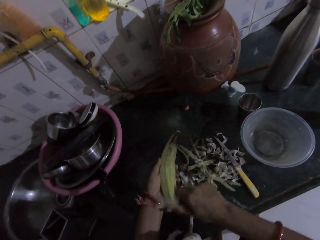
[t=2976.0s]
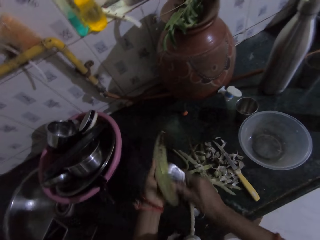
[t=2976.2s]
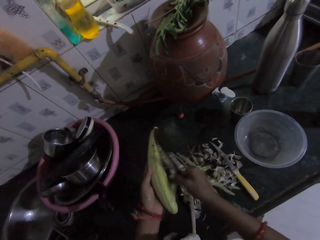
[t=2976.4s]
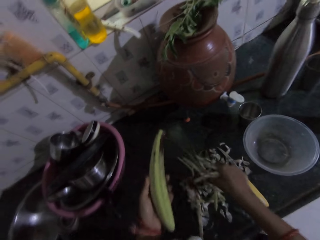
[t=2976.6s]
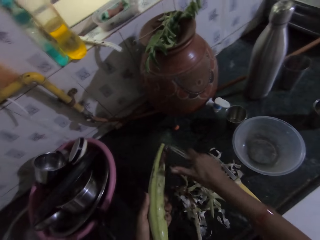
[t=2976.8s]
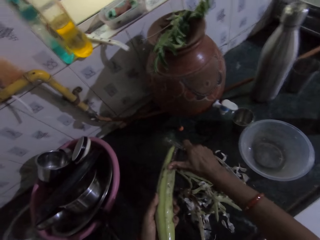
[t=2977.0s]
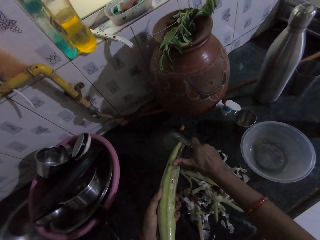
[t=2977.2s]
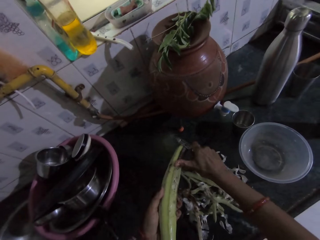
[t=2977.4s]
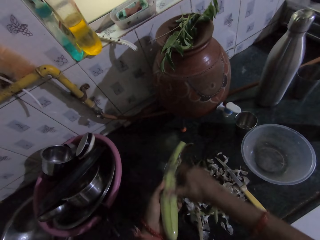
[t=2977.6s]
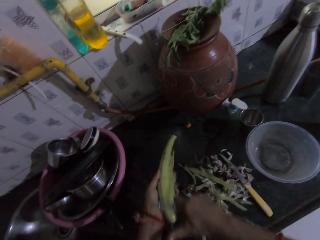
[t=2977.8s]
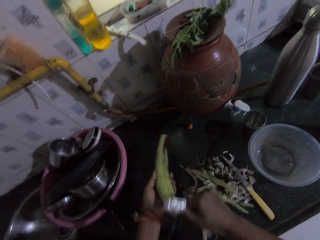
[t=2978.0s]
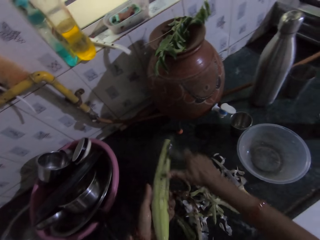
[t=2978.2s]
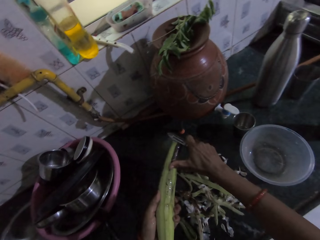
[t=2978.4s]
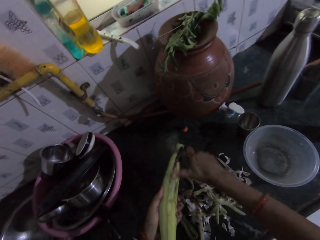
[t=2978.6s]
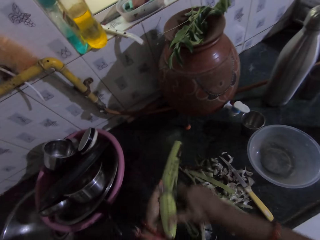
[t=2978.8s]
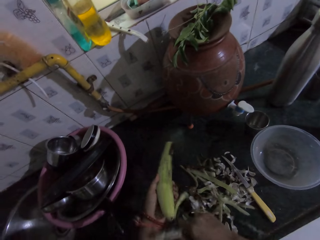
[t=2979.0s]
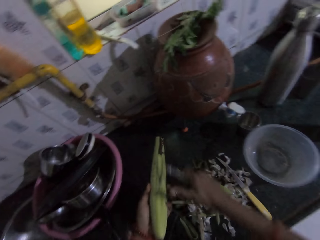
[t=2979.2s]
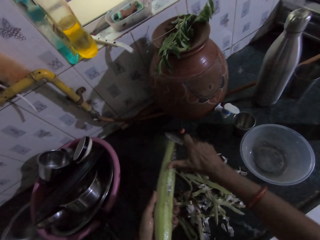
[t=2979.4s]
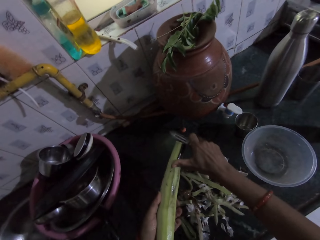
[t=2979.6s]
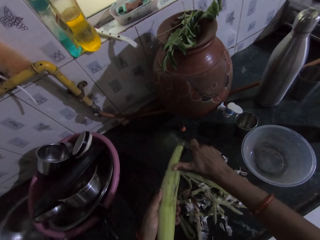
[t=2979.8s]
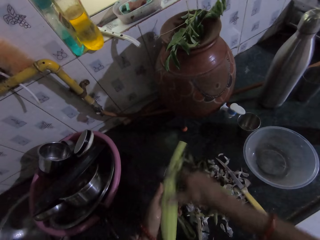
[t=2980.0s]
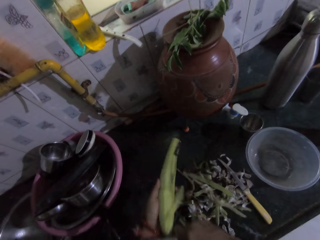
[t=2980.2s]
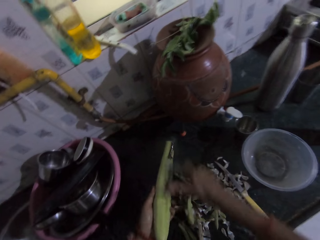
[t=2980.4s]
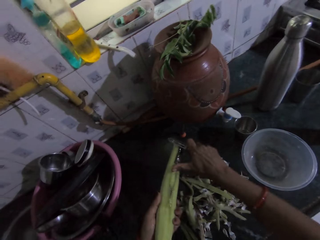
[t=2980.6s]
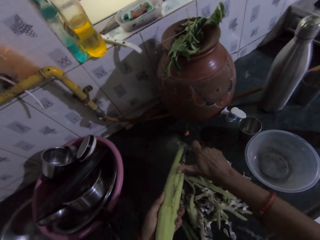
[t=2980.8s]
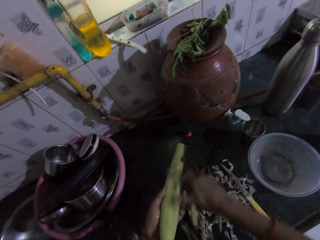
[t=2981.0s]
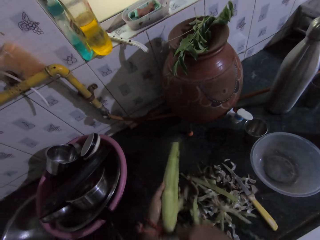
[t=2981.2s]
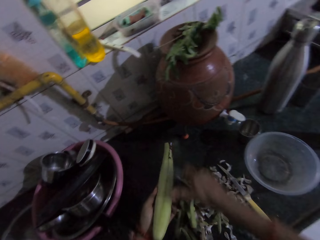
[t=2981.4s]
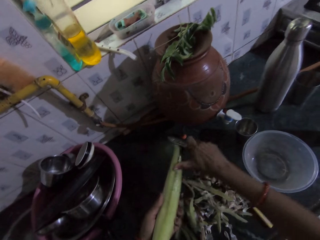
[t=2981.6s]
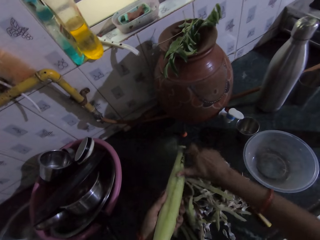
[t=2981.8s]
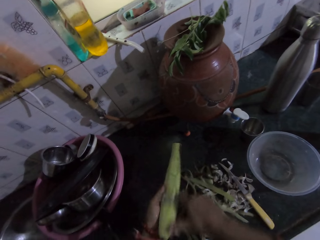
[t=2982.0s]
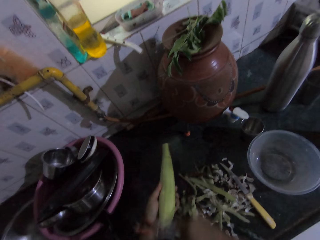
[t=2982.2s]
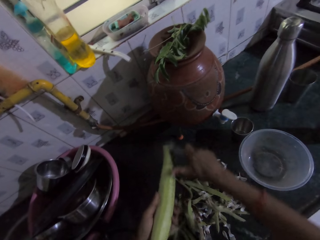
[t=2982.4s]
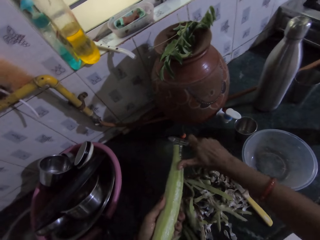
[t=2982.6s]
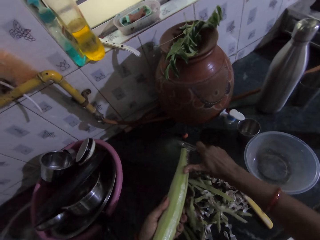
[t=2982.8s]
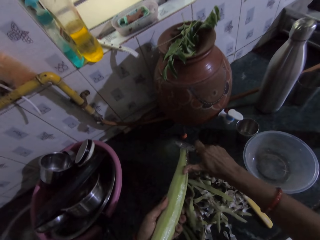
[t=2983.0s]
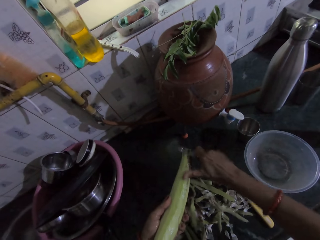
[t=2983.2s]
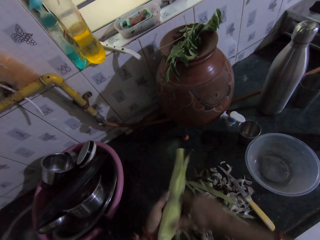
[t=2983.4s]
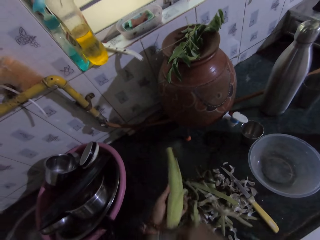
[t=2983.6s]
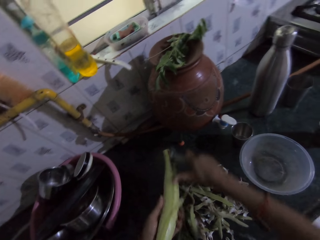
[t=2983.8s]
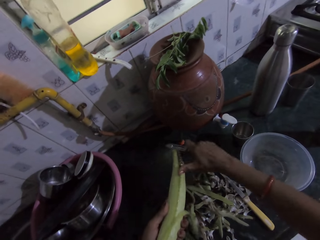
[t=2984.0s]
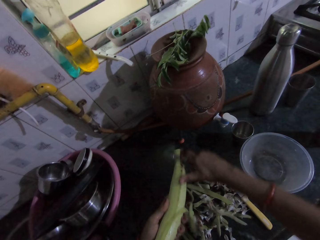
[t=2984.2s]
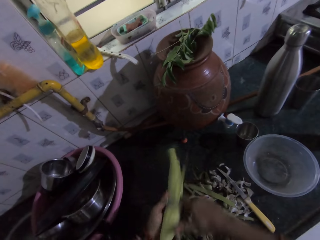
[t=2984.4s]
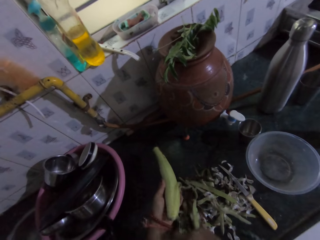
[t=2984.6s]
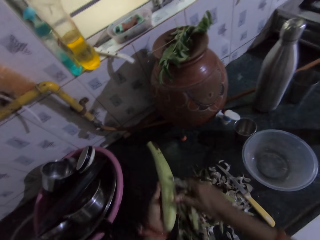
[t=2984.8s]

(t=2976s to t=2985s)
The camera wearer removes a peel from the cucumber in her left hand with her right hand. She drops the peel in her right hand on the countertop. She peels the cucumber in her left hand with a knife in her right hand.

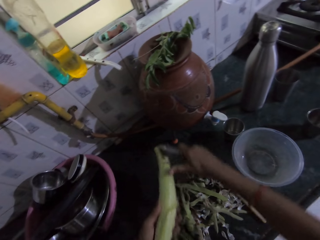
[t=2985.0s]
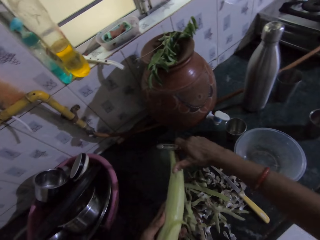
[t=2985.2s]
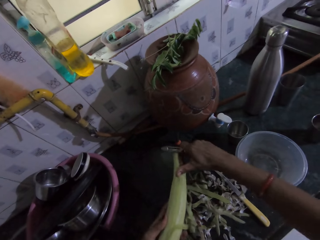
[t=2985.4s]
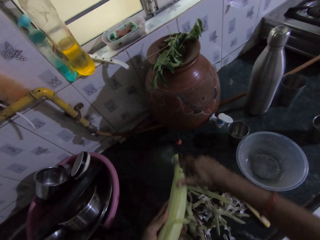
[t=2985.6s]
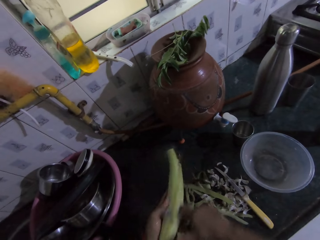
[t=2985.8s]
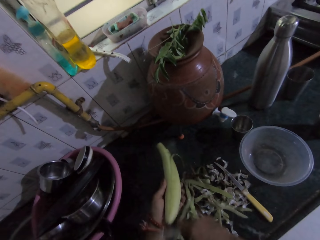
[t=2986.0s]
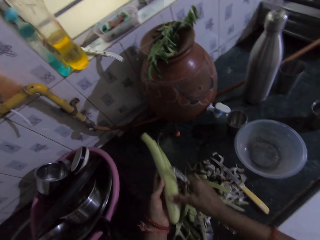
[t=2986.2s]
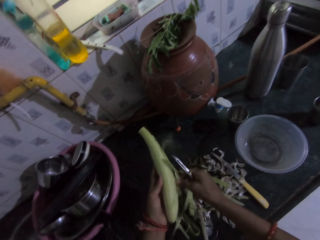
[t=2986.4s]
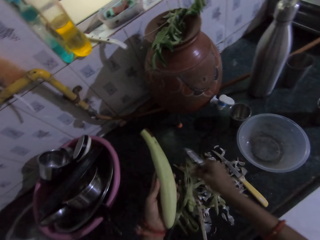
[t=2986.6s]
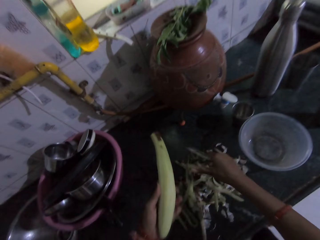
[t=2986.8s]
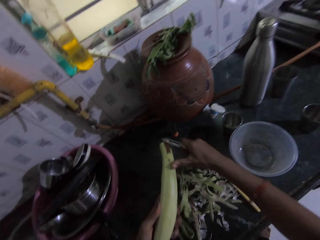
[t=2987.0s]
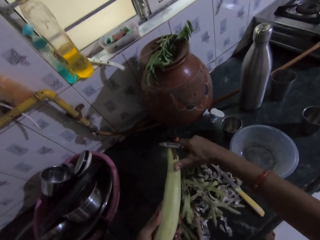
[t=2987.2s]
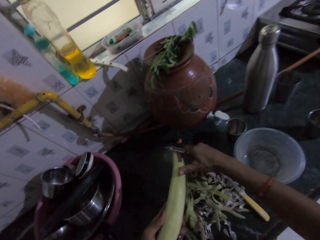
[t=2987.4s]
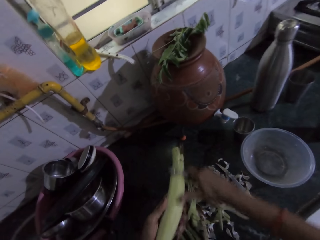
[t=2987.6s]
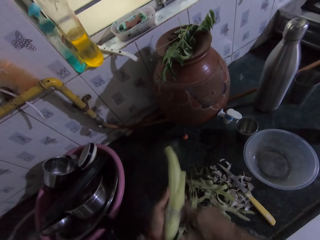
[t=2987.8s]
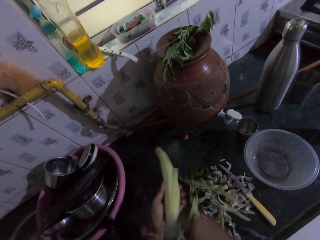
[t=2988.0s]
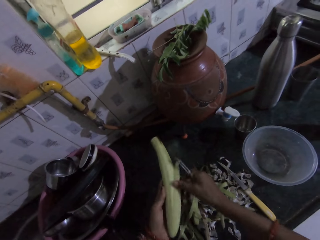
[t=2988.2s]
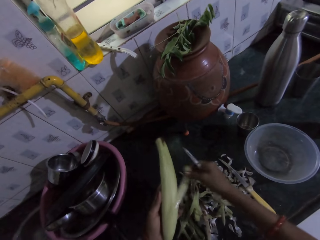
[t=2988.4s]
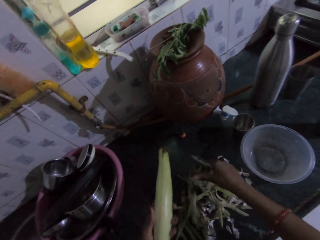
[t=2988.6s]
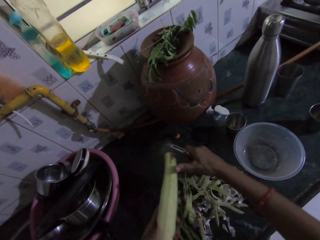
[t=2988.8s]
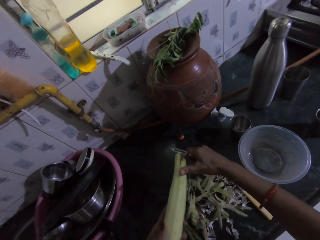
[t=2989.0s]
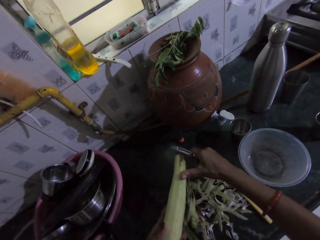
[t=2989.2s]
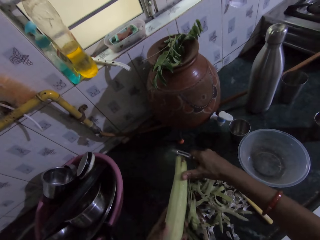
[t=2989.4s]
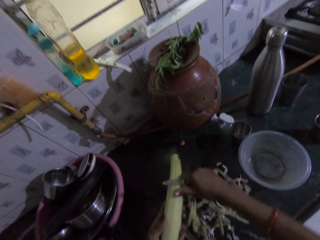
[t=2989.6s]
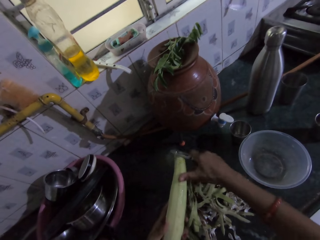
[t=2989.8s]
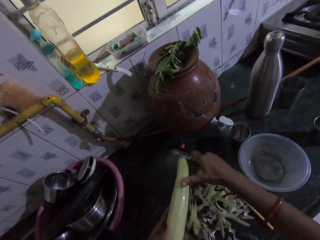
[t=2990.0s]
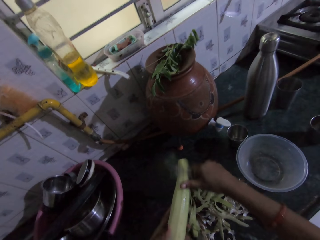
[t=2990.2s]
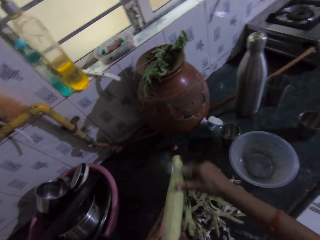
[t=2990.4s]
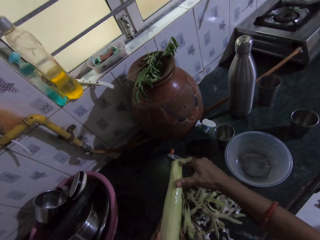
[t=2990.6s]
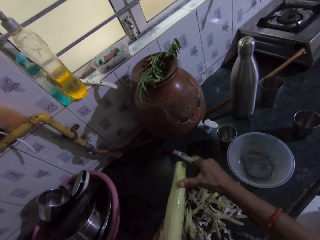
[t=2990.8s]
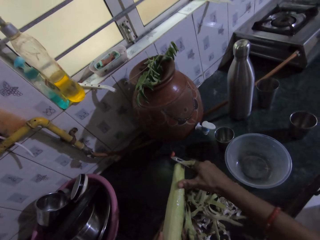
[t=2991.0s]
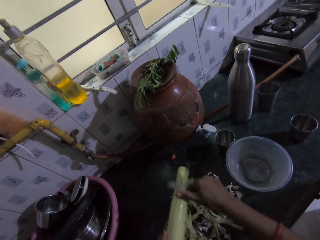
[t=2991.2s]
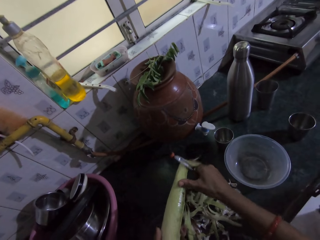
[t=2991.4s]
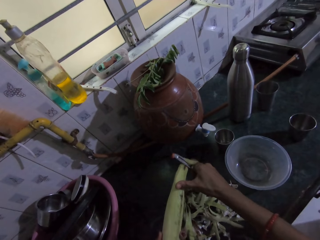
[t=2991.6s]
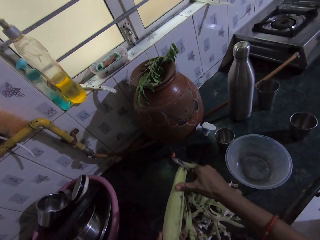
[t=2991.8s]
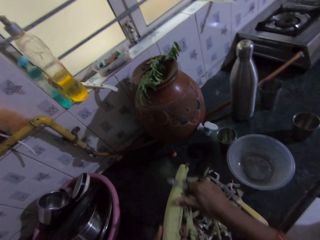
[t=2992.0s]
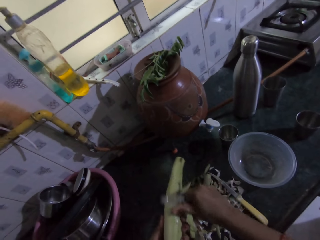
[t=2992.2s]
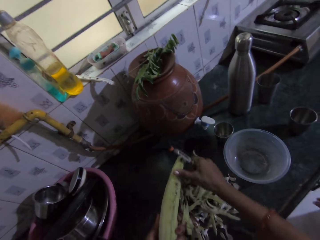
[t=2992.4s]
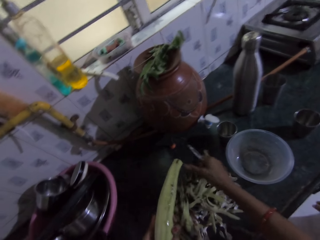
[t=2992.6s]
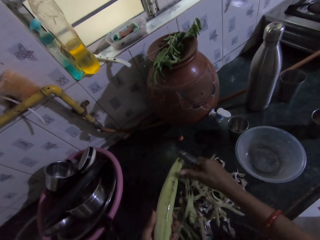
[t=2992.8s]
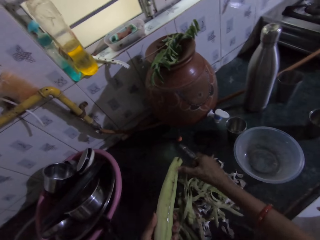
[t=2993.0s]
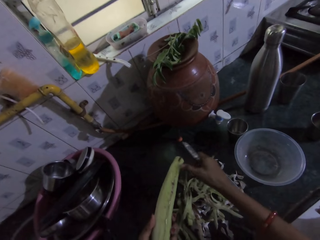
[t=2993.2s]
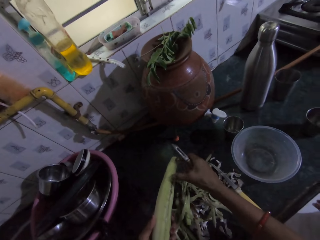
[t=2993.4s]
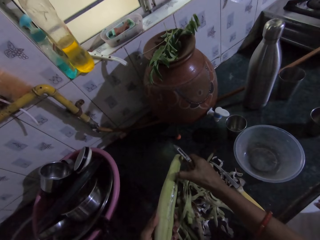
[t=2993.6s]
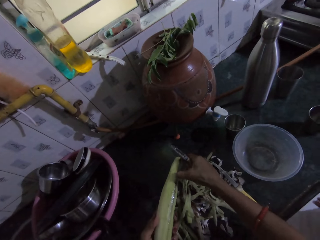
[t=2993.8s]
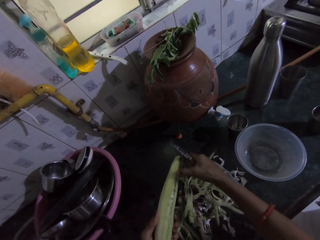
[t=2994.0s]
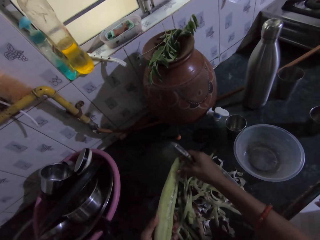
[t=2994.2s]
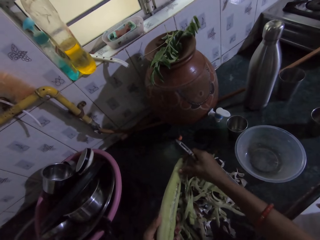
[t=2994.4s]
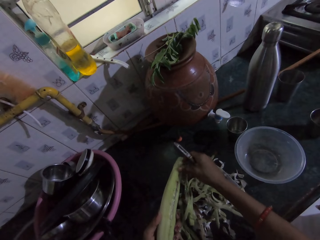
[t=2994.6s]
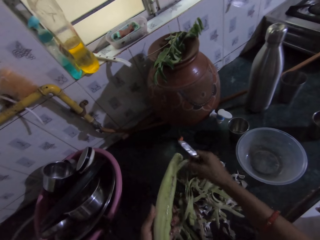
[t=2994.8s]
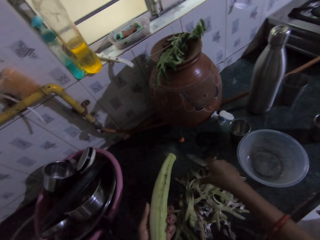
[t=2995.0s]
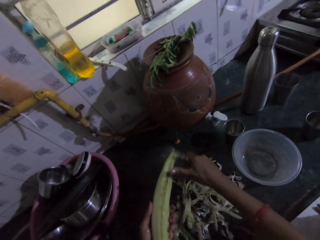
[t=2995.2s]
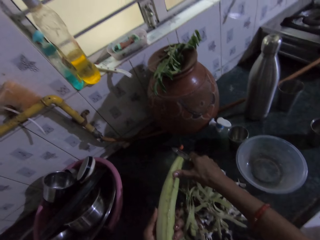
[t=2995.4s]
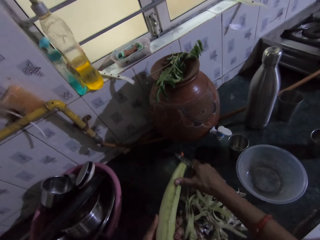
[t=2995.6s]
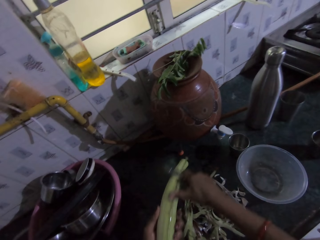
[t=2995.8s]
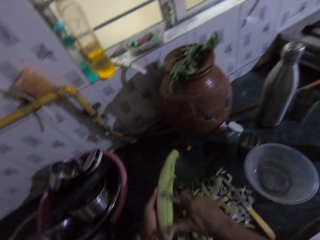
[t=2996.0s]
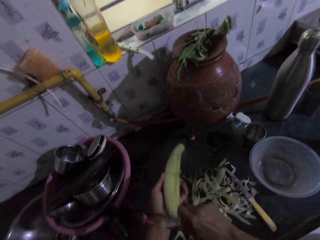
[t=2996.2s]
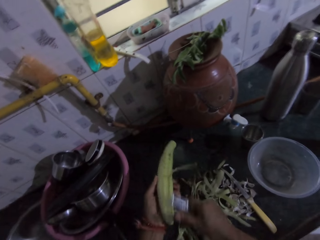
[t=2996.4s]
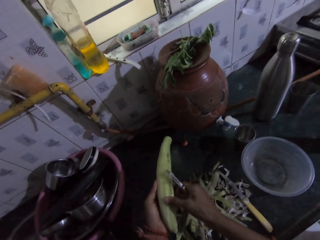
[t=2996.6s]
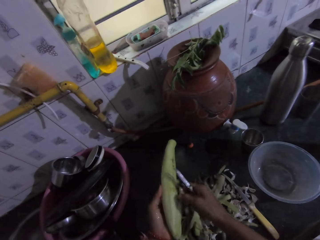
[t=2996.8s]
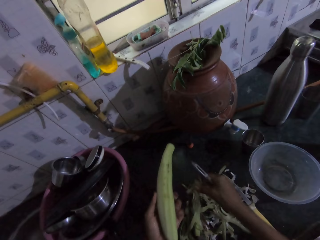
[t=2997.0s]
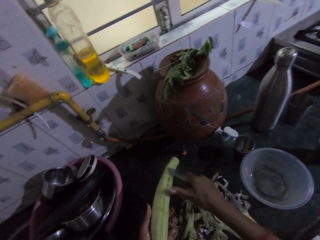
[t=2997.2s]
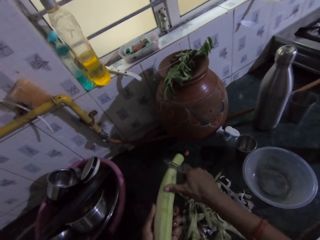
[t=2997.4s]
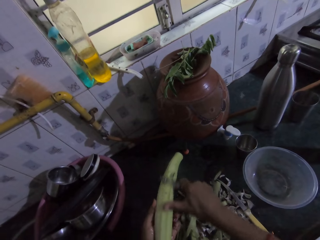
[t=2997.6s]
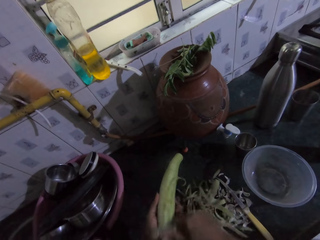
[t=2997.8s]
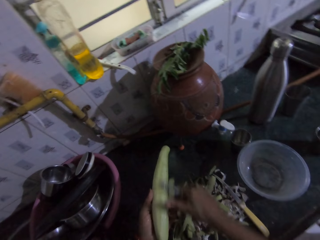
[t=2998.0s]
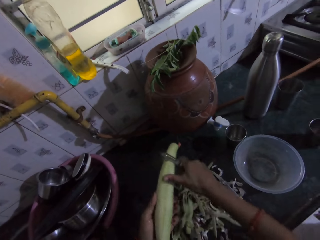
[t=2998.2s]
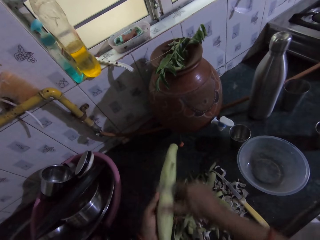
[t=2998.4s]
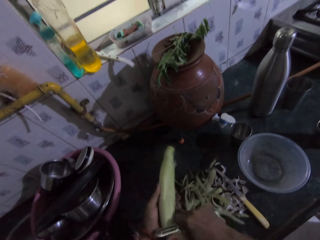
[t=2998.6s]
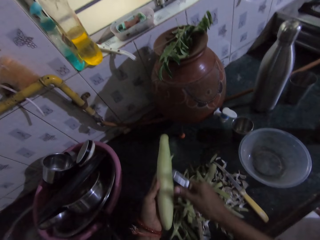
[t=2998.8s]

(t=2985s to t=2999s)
The camera wearer drops the potato peel on the countertop with her right hand. She peels the potato with a peeler in her right hand. She drops the potato peel on the countertop with her right hand. She peels the potato with the peeler in her right hand. She converses with a woman. The woman talks. The camera wearer removes the potato peel with her right hand. She talks. She peels the potato with her right hand. She drops the potato peel on the countertop with her right hand. She peels the potato with the peeler in her right hand. She drops the potato peel on the countertop with her right hand. She peels the potato with the peeler in her right hand.
